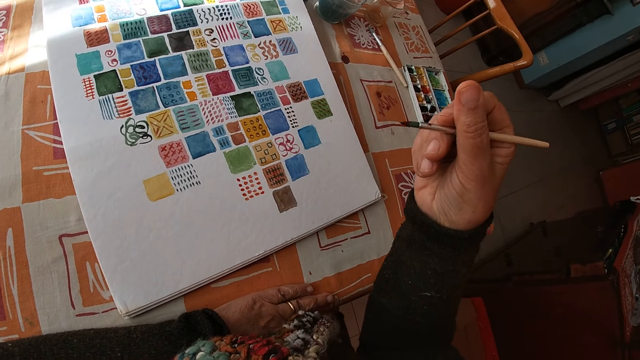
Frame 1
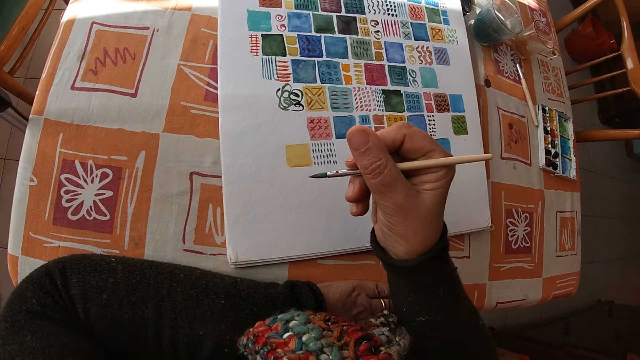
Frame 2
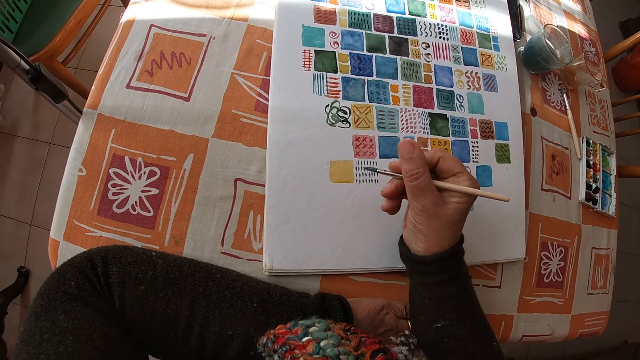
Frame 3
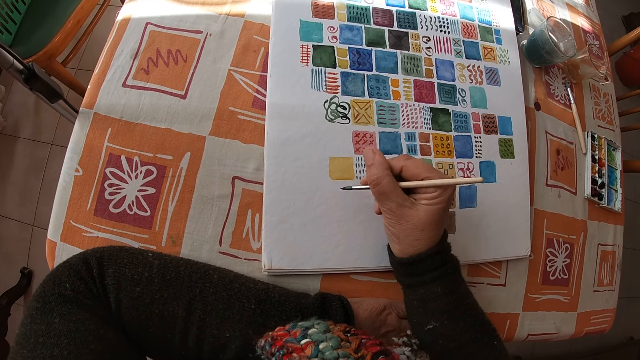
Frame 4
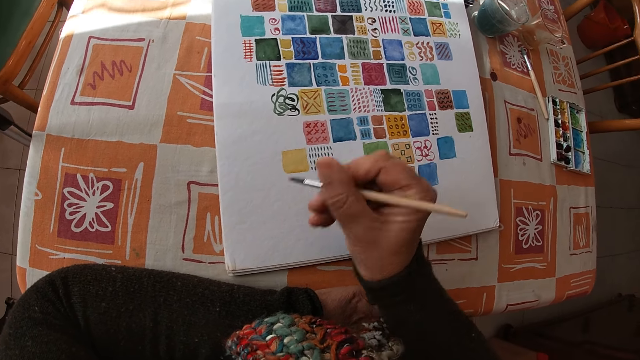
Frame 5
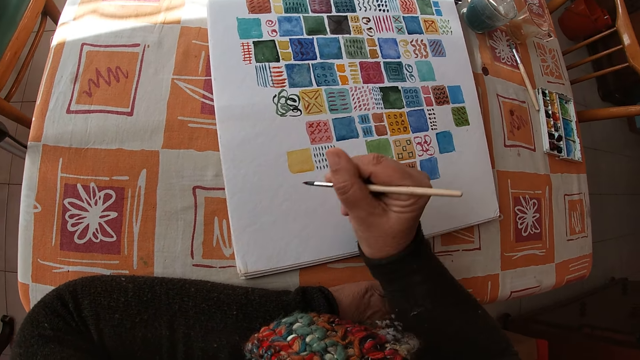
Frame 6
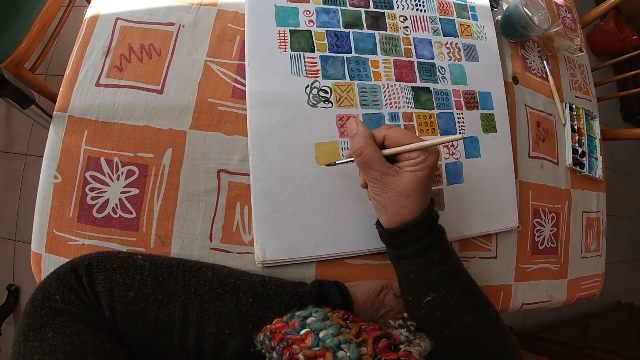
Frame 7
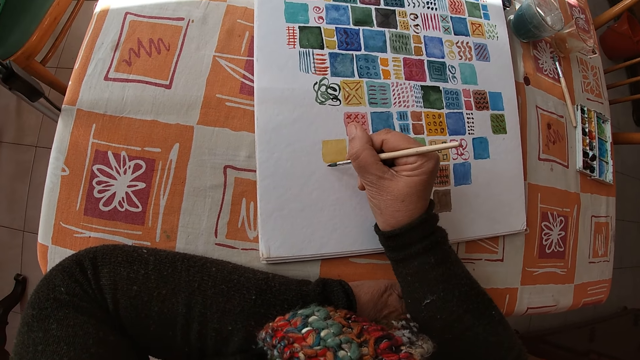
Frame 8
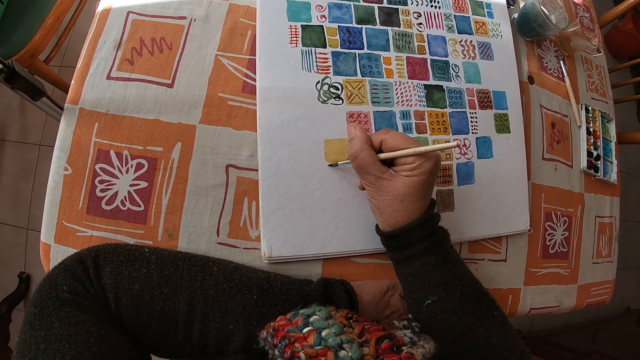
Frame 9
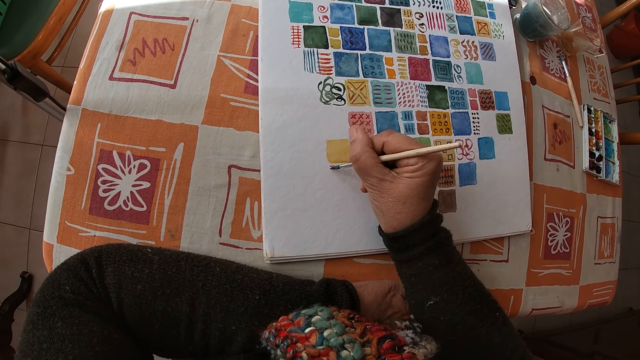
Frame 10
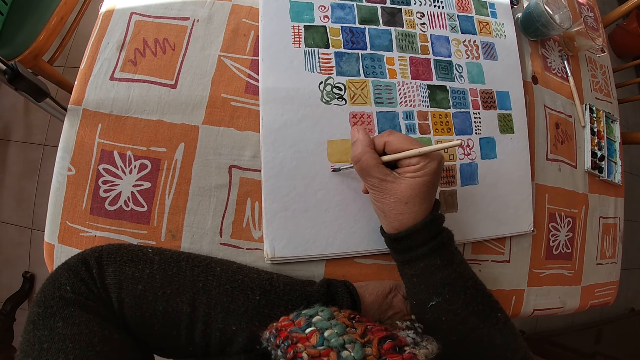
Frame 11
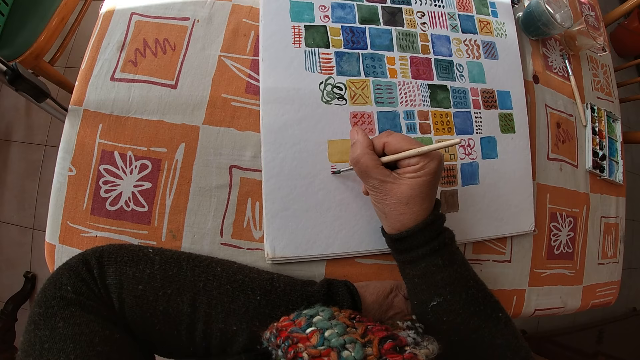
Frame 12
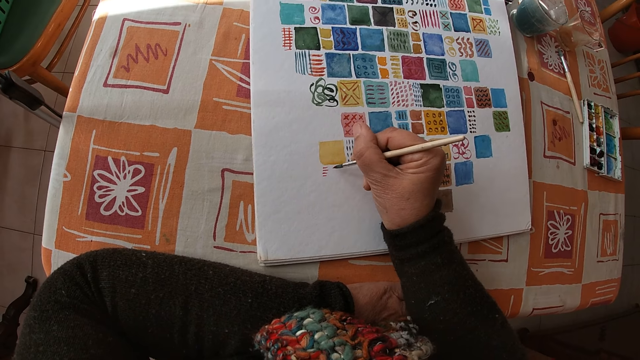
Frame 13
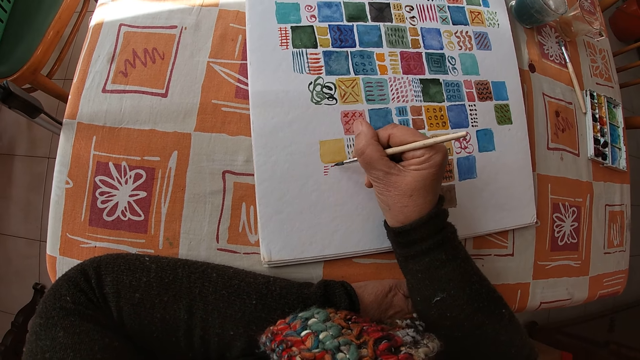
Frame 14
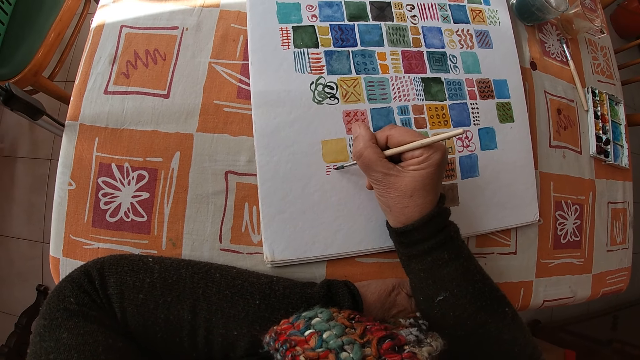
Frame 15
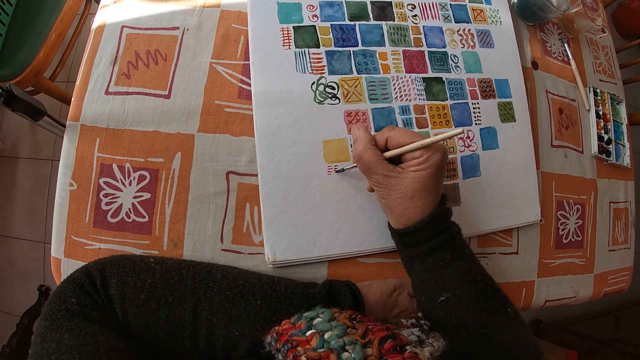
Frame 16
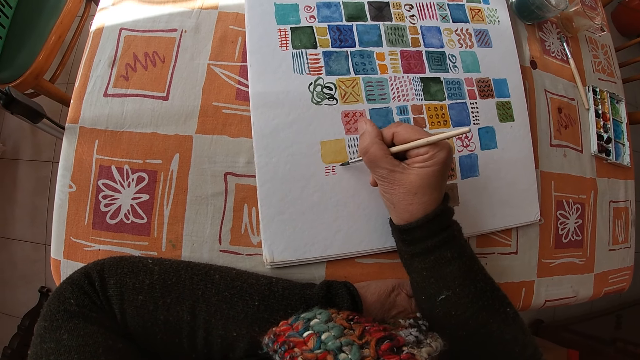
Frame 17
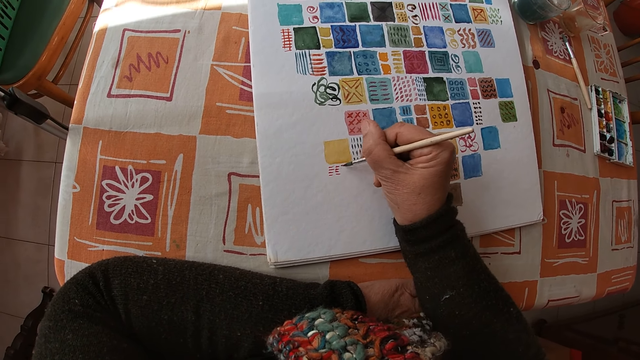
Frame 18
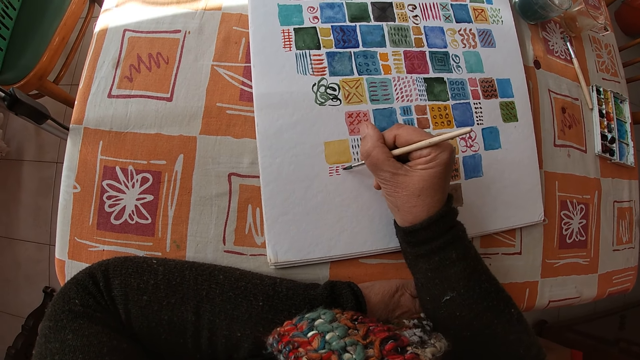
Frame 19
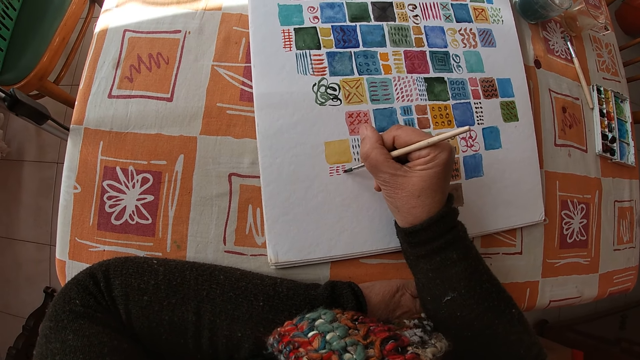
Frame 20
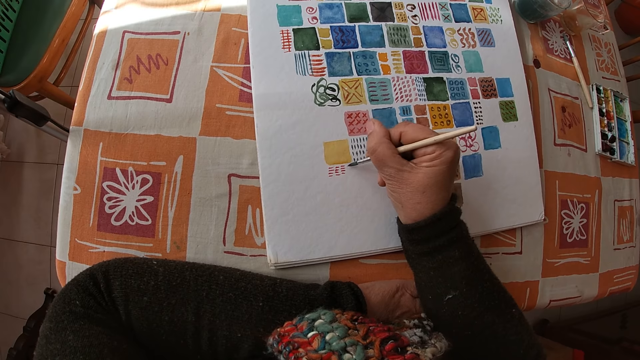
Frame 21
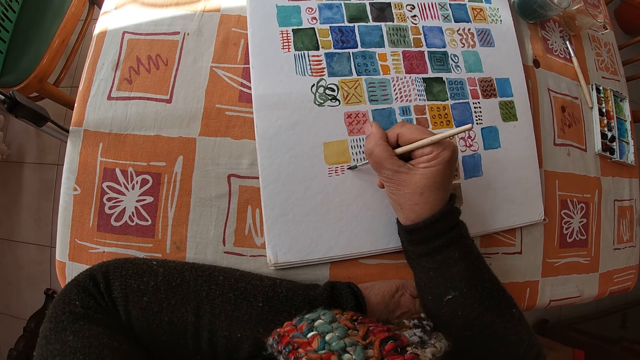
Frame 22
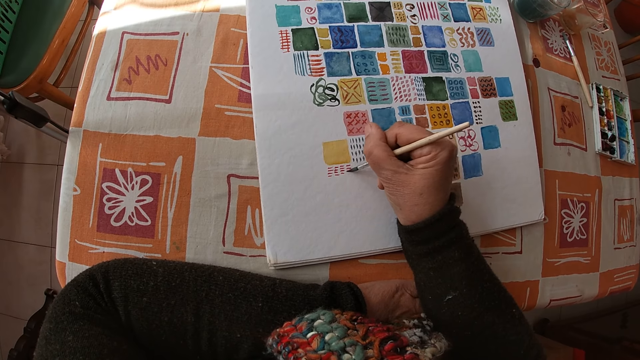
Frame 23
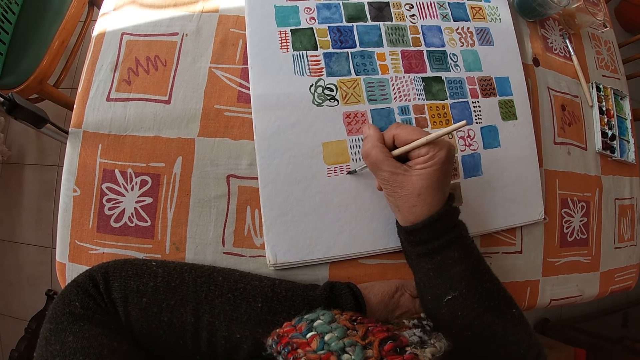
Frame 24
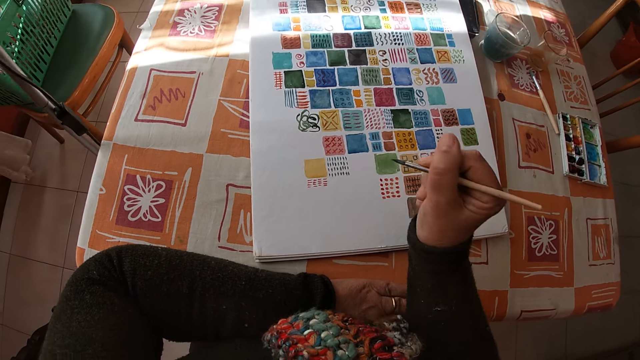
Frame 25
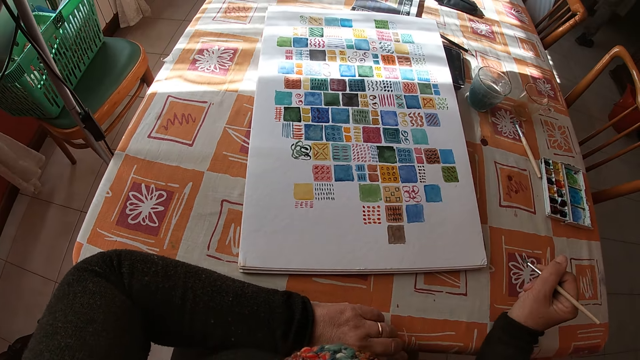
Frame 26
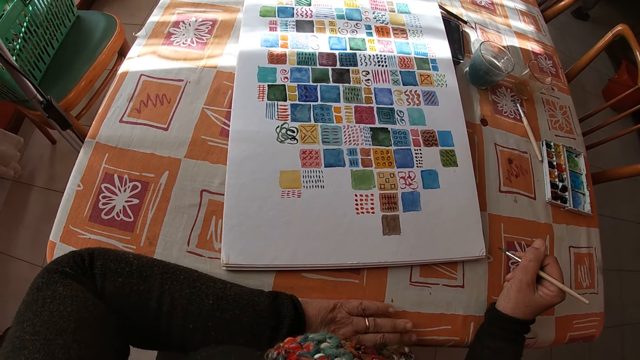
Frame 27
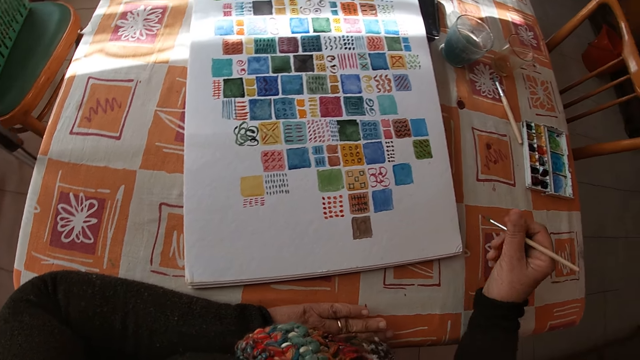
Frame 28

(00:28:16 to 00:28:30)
The camera wearer moves the hand. She paints on the canvas pad on the table with the paint brush in her right hand. She holds the paintbrush. She places her right hand on the table. She looks at the drawing.

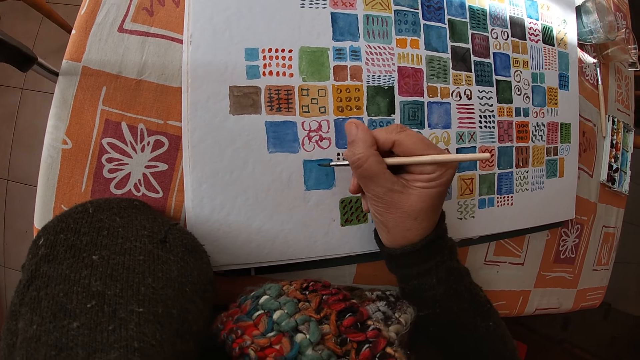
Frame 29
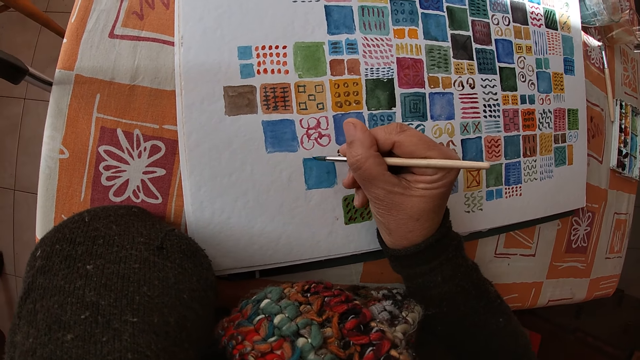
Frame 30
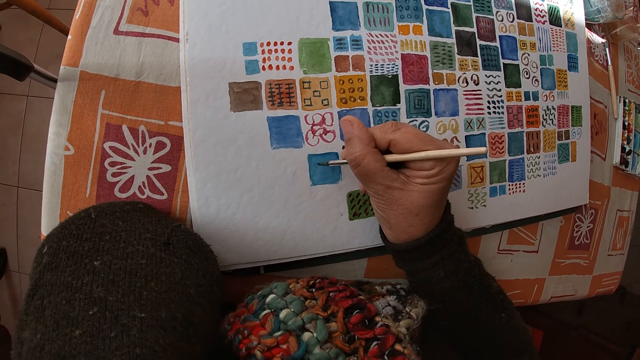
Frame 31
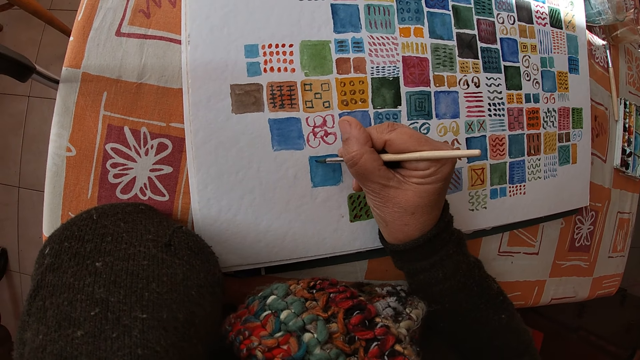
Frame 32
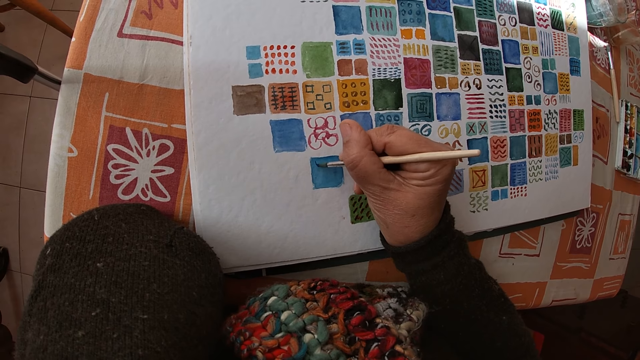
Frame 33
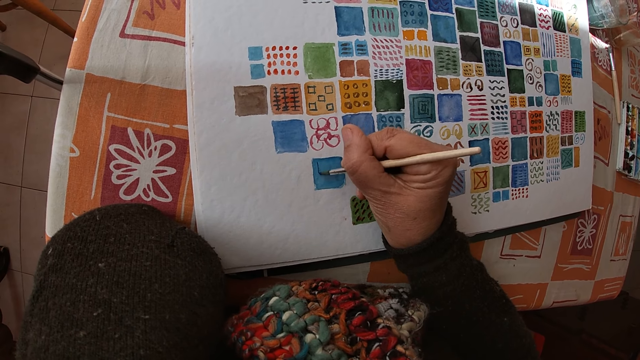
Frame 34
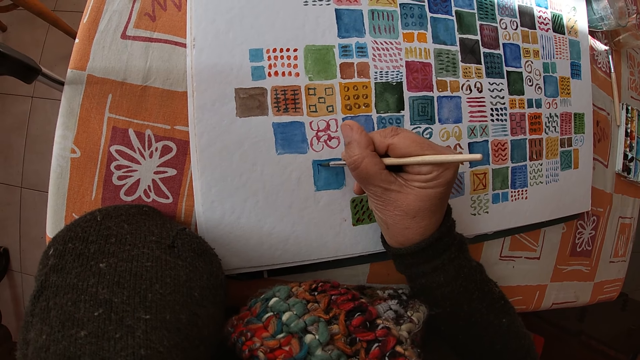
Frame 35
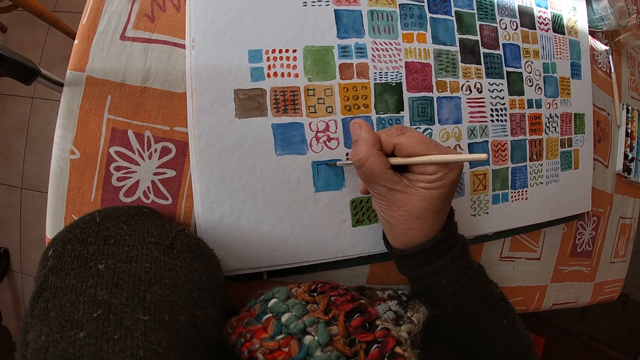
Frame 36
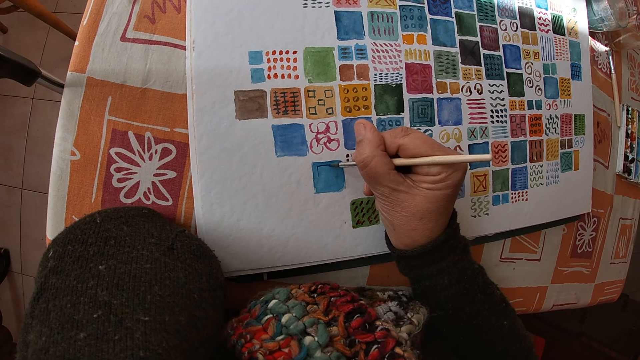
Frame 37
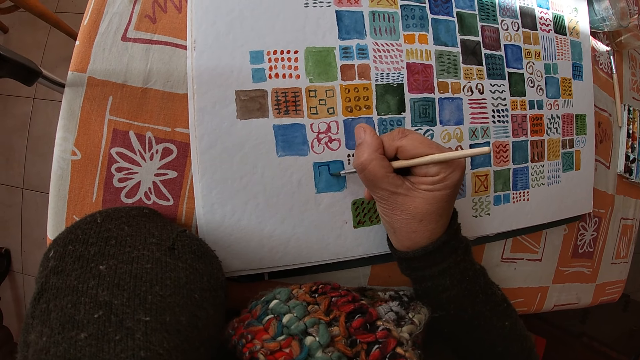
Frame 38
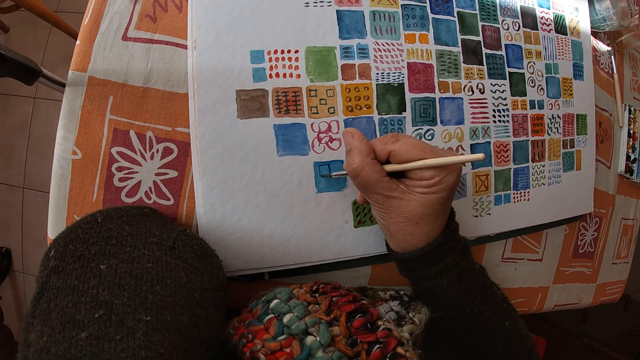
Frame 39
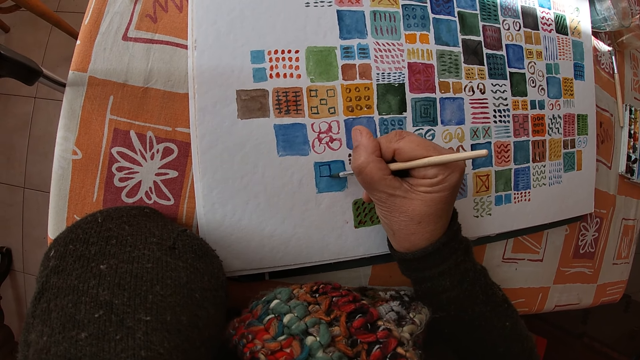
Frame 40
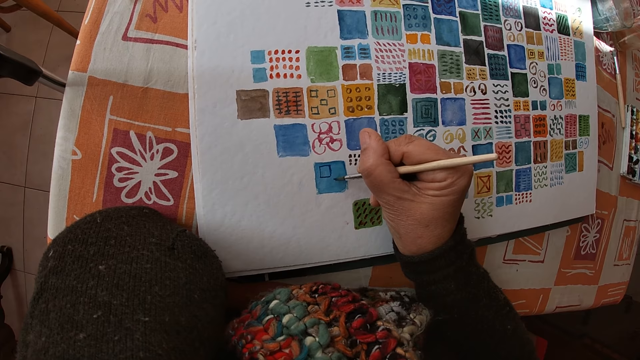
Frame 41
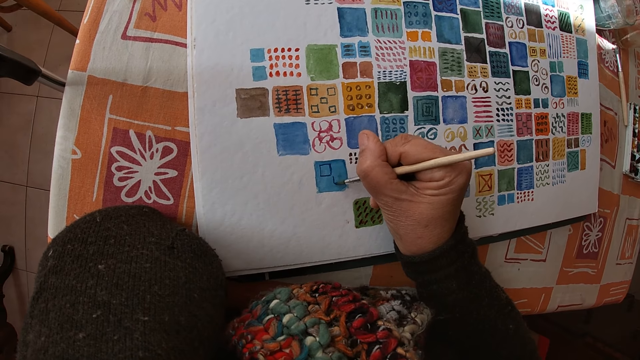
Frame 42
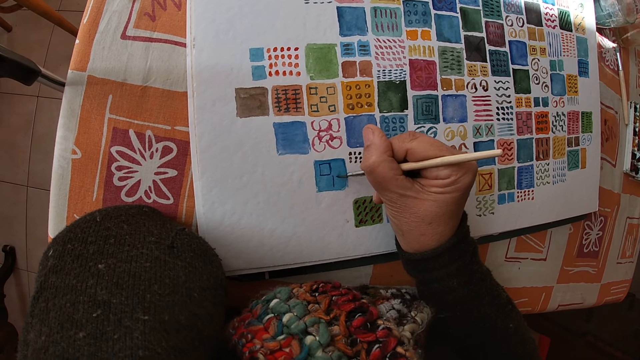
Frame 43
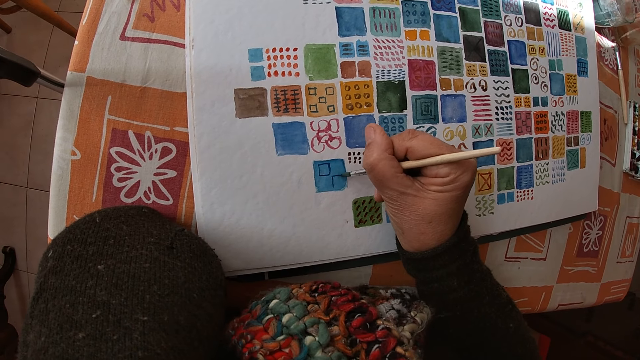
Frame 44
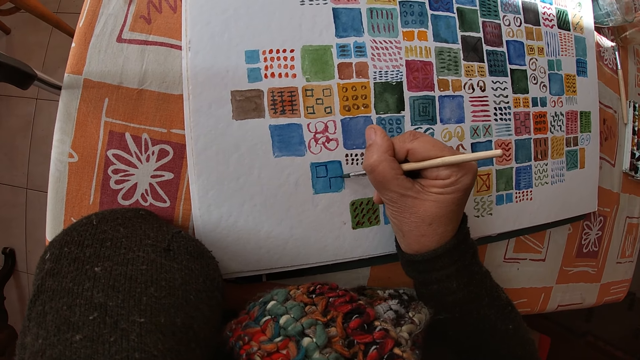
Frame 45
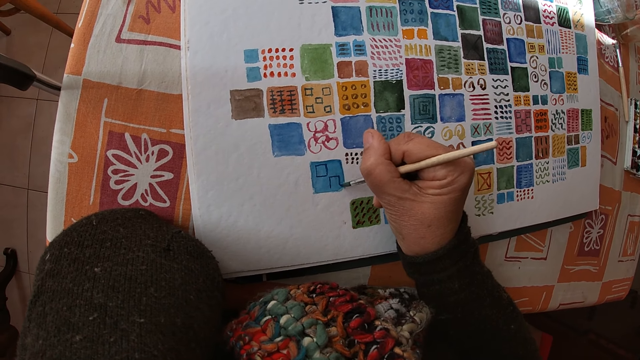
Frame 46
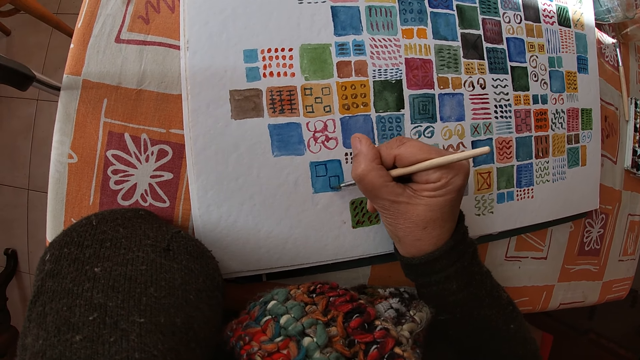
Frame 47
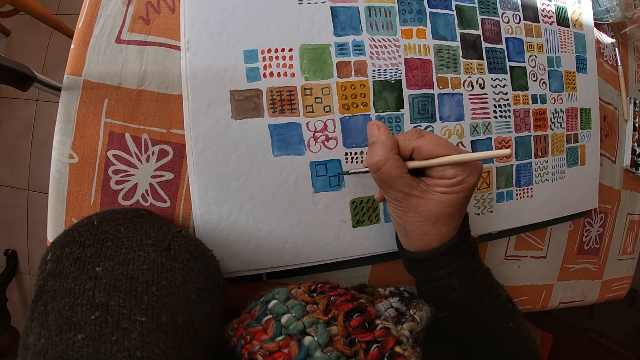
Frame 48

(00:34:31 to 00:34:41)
The camera wearer paints on the canvas pad on the table with the paint brush in her right hand.
